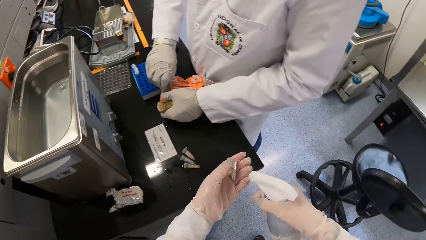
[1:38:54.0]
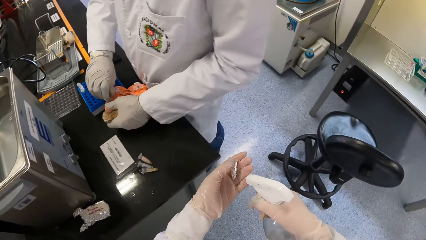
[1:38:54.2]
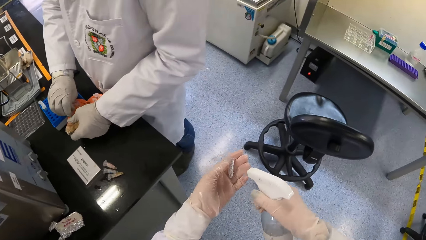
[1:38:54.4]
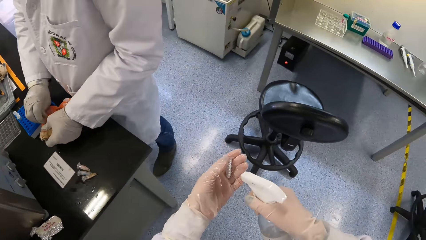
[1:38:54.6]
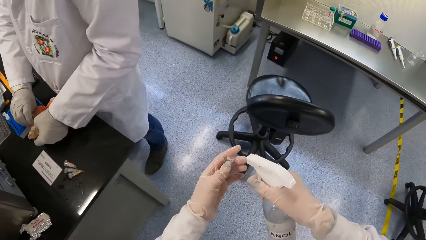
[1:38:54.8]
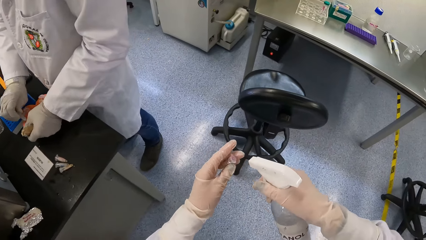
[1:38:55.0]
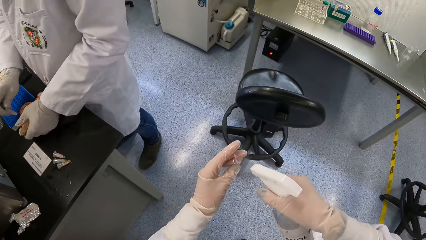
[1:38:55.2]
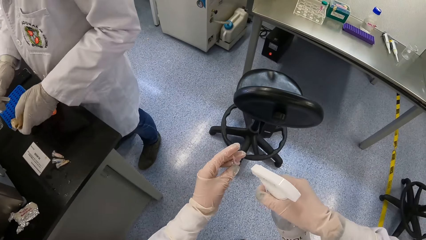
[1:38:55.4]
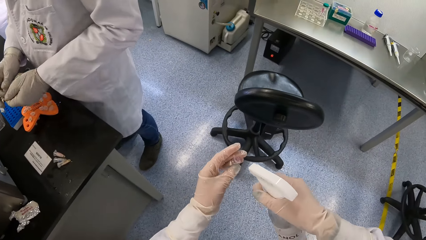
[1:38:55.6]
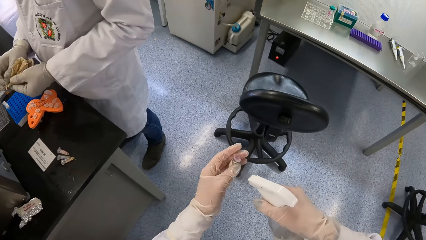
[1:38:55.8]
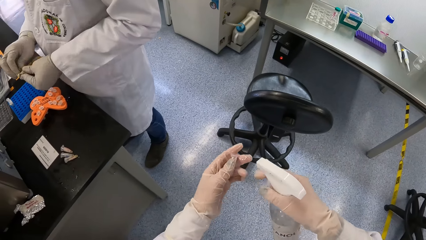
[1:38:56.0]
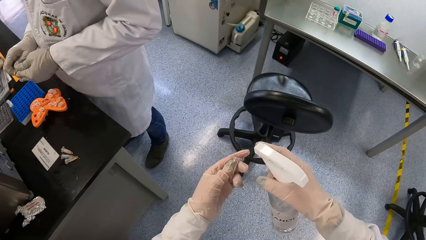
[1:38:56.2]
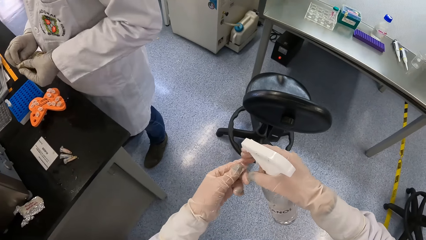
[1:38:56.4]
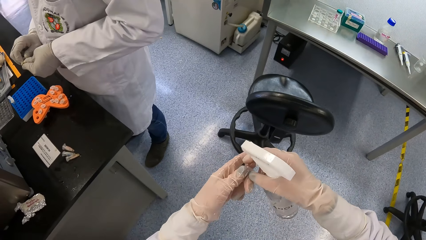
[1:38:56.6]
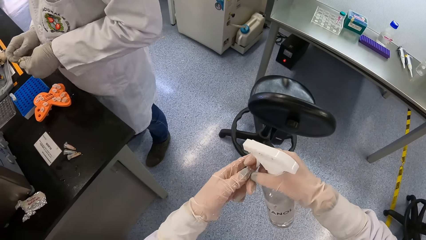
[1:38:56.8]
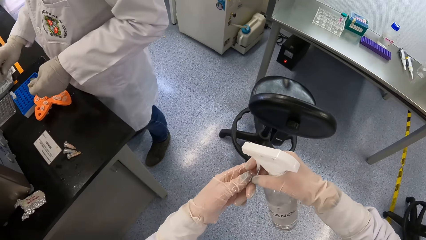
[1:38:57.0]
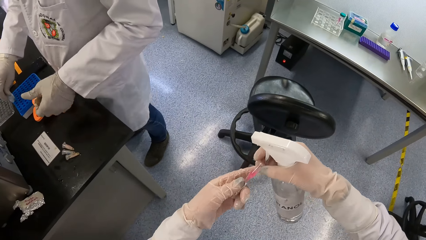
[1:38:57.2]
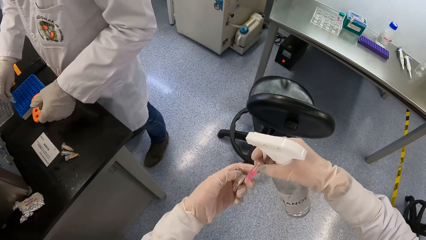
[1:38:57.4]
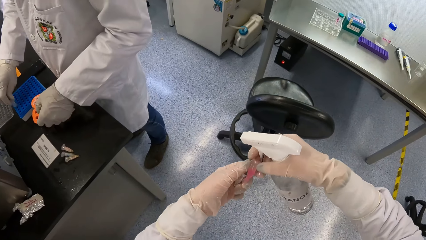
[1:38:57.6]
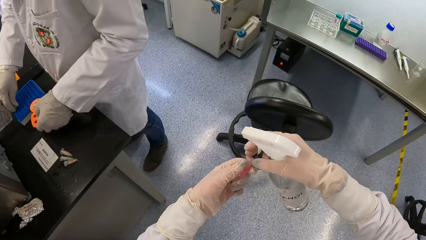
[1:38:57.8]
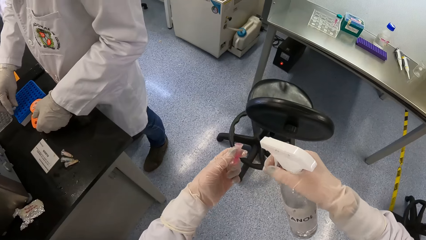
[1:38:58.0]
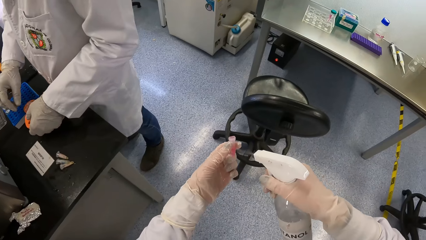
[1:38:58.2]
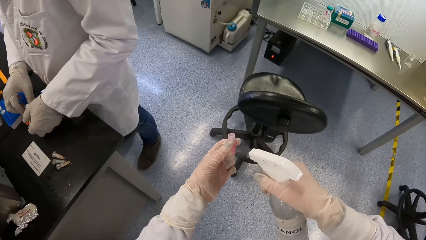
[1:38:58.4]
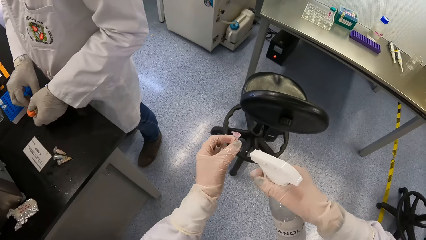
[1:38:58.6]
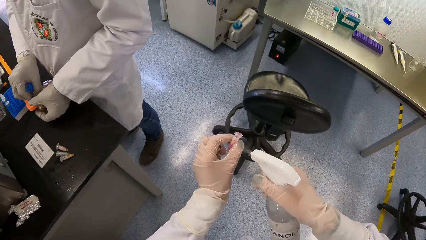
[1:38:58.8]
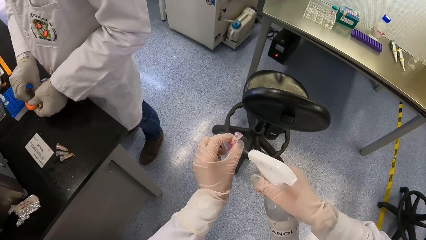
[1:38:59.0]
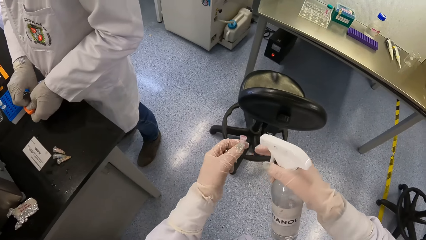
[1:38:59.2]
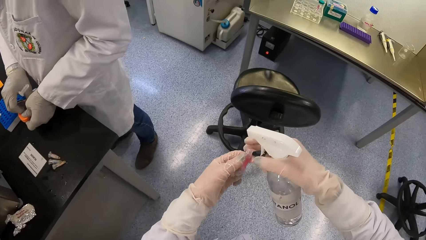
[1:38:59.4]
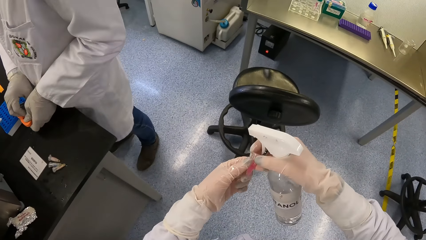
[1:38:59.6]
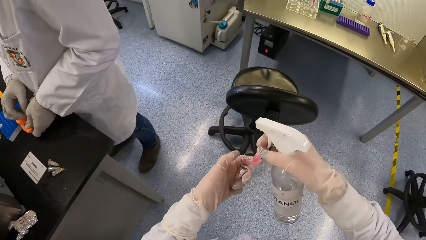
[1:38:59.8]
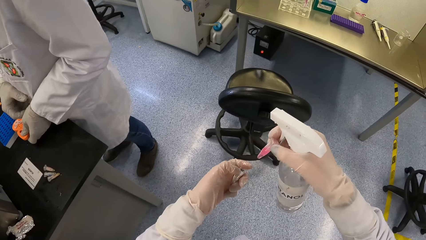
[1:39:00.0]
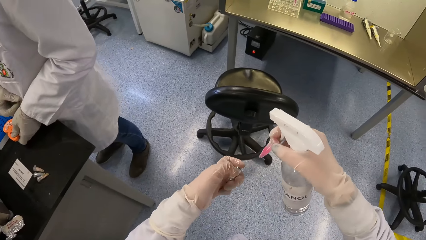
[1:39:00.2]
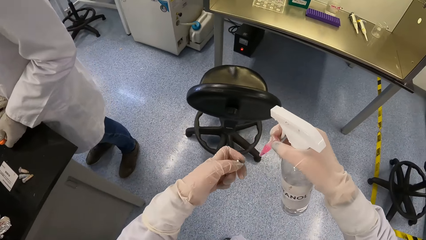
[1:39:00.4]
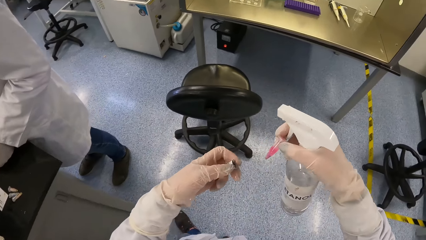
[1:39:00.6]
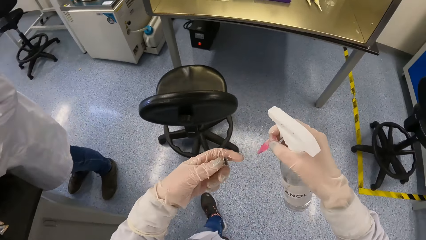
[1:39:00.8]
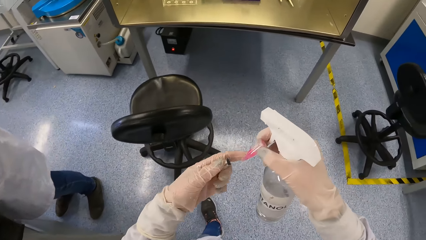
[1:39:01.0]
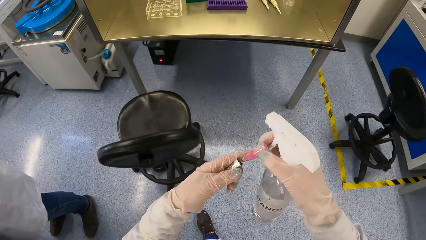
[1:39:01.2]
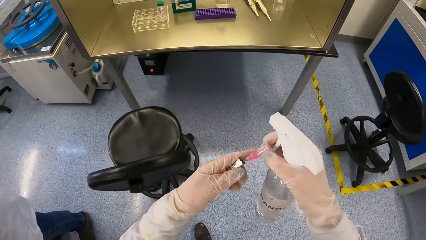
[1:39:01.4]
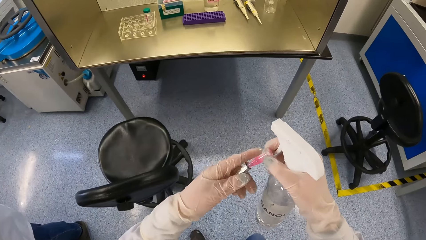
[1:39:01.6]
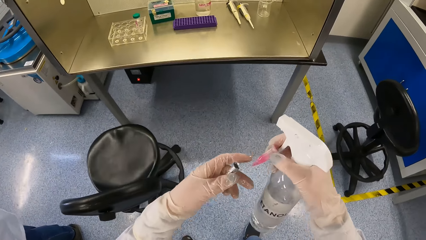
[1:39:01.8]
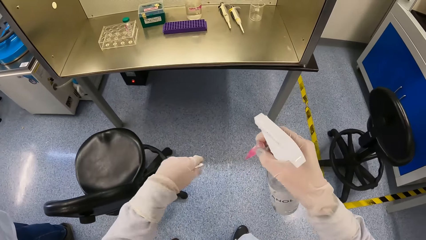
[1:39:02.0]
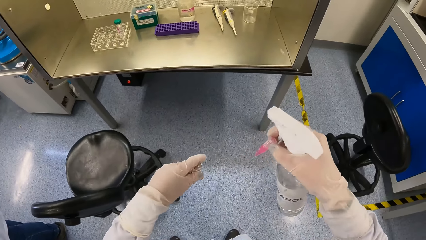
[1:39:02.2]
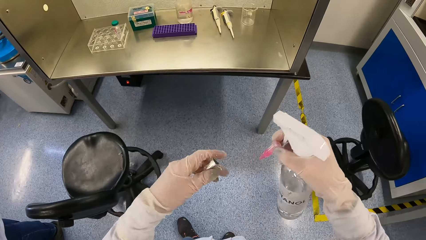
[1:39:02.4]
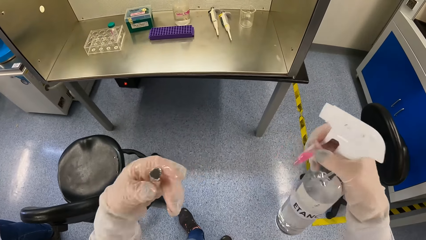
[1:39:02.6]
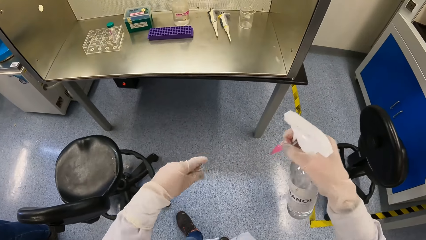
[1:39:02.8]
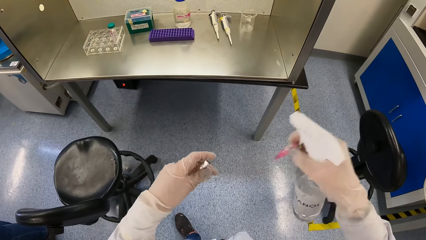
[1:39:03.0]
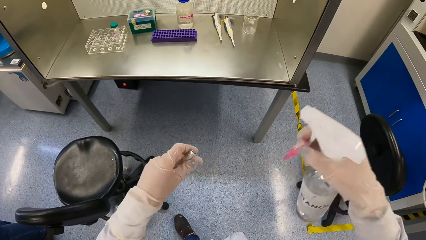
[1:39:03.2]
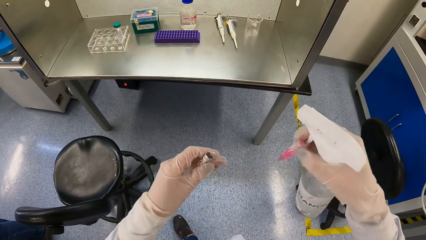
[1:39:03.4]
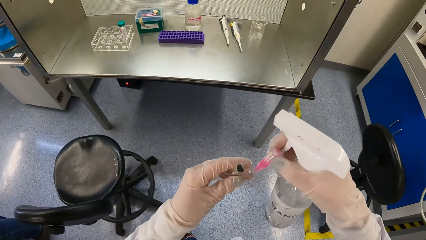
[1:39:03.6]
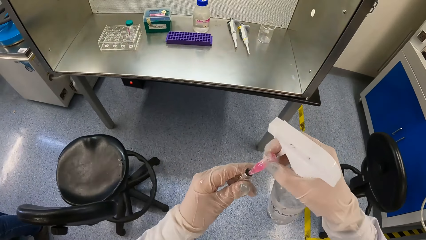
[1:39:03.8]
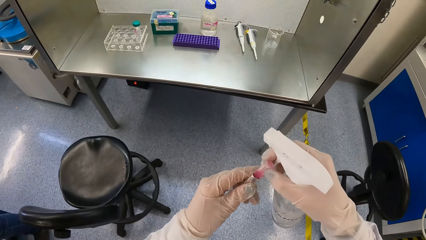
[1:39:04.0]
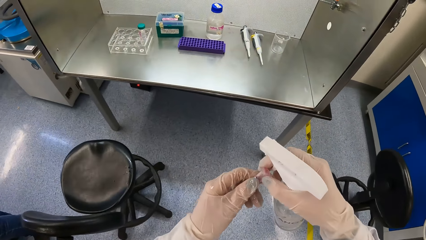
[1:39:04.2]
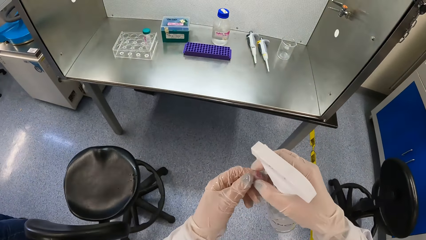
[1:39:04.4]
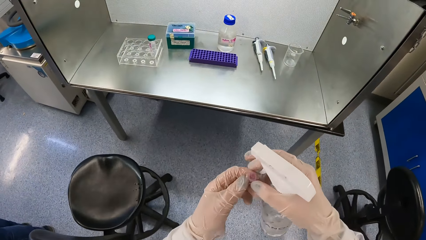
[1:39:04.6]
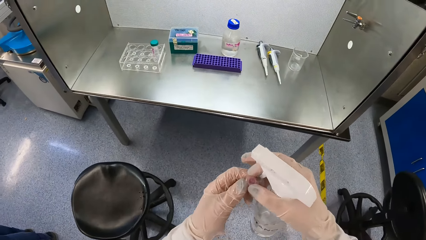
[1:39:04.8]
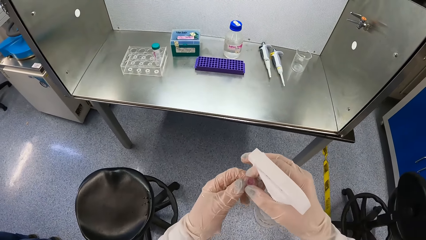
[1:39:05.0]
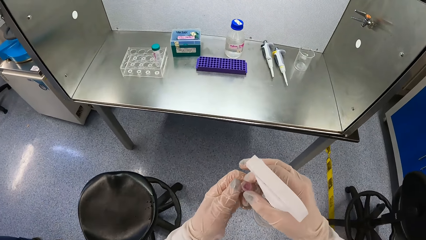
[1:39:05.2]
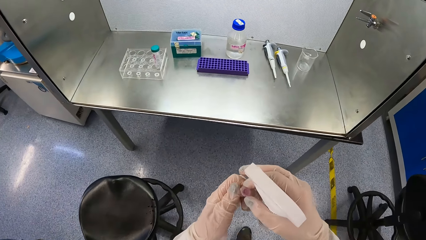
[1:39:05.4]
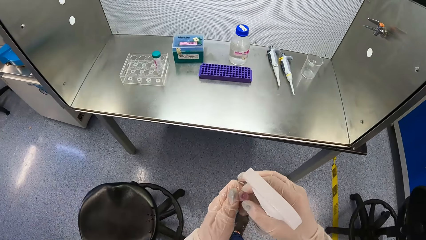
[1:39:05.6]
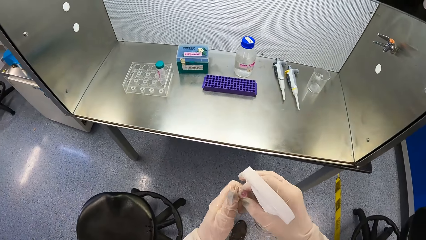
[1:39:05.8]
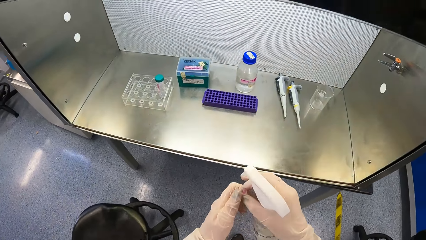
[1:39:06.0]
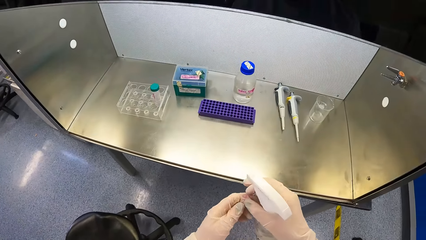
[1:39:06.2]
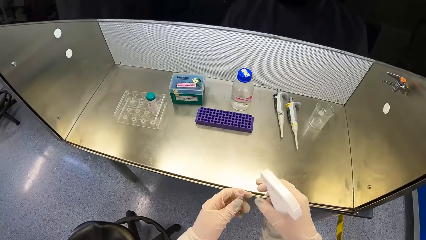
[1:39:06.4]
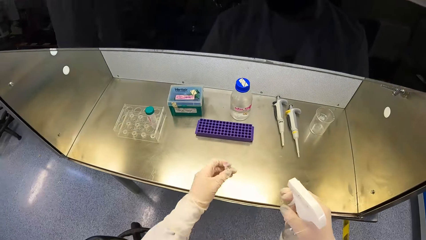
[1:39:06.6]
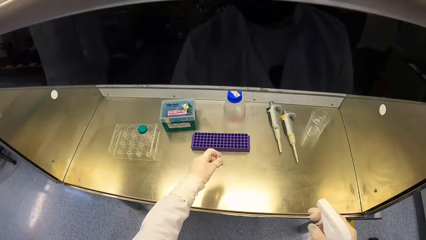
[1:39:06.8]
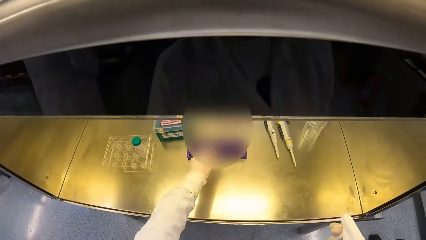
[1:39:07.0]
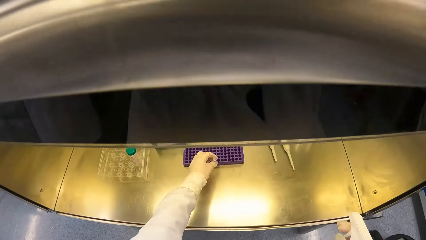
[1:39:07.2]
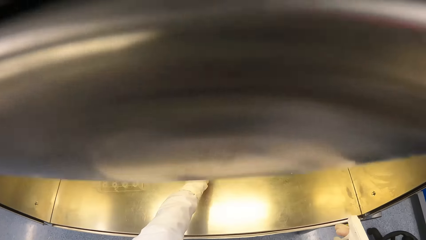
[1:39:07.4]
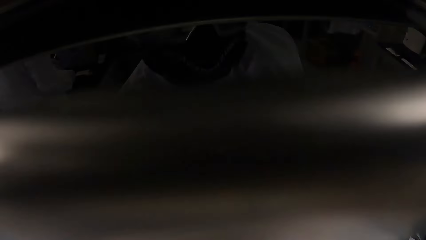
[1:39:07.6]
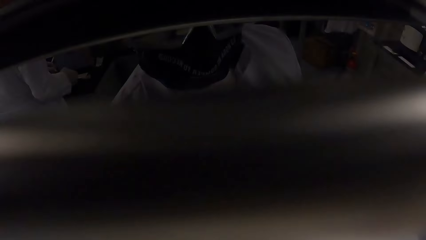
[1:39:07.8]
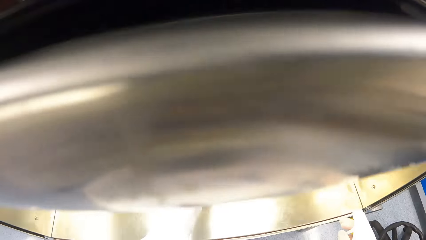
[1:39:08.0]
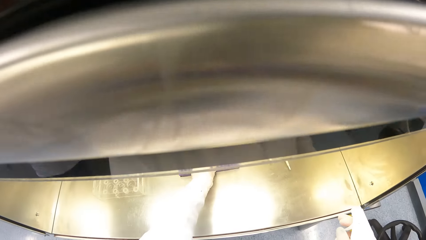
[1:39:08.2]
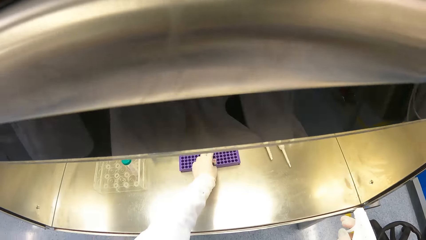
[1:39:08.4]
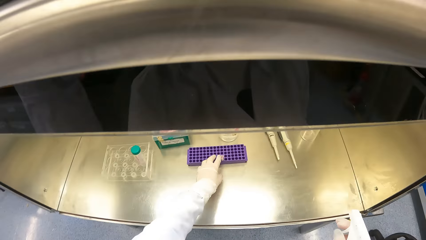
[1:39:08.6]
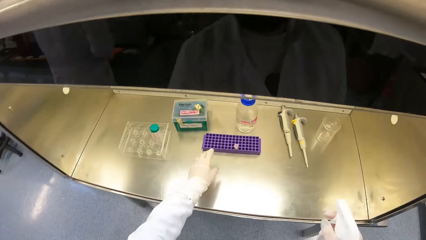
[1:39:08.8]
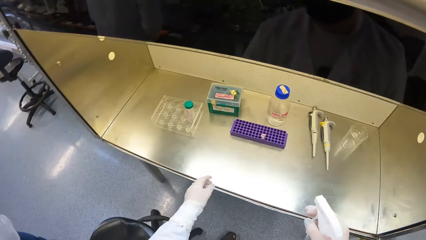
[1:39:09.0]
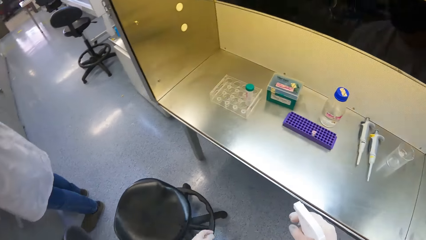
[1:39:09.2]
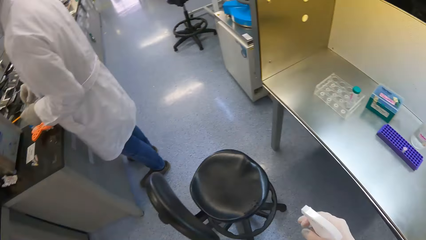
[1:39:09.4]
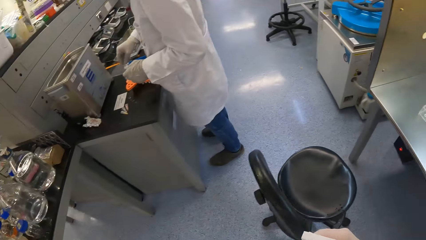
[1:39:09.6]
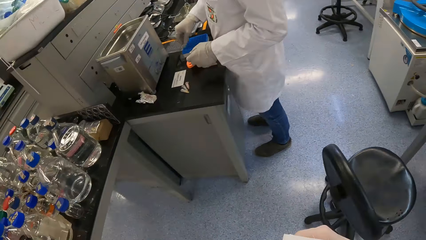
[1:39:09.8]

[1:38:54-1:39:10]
The camera wearer picks the tube and disinfectant bottle with both hands. She sprays the centrifuge tube with the spray bottle in her right hand. She removes the centrifuge tube from the centrifuge tube cover with her right hand. She passes the centrifuge tube from her right hand to her left hand. She sprays the centrifuge tube with the spray bottle in her right hand. She holds the centrifuge tube with her right hand. She shakes the centrifuge tube with her right hand and shakes the centrifuge tube cover with her left hand. She walks ahead. She moves both hands around. She inserts the centrifuge tube in the centrifuge tube cover with her right hand. She walks ahead. She puts the centrifuge tube in the tube rack in the biosafety cabinet with her left hand.
